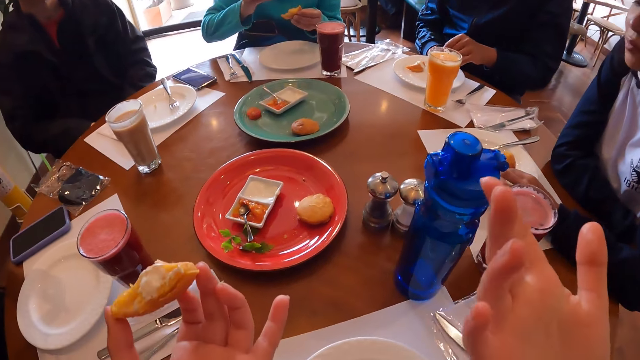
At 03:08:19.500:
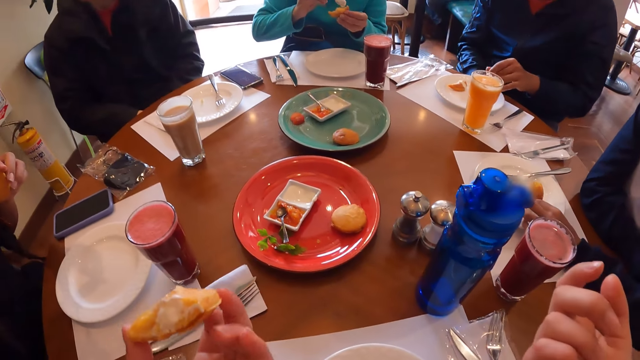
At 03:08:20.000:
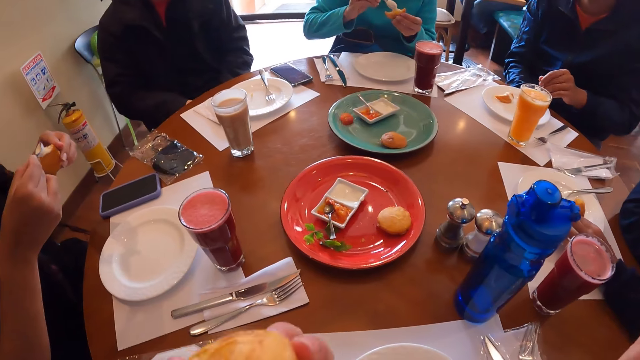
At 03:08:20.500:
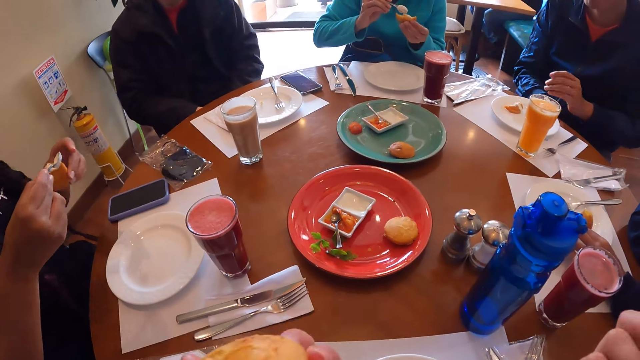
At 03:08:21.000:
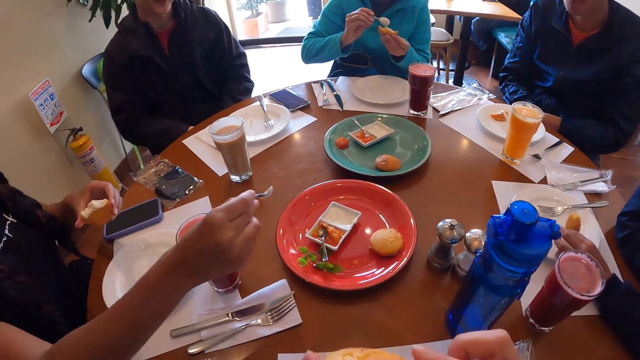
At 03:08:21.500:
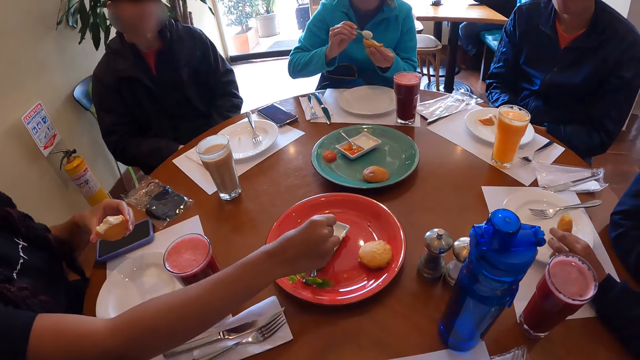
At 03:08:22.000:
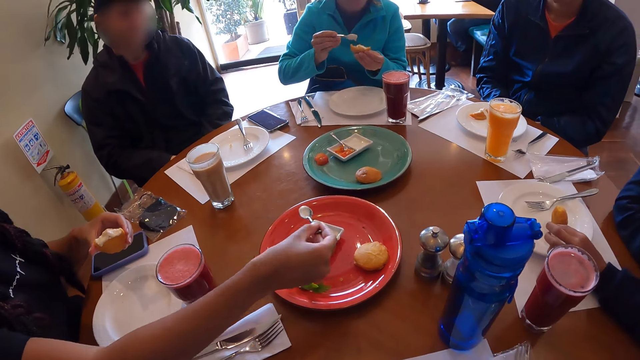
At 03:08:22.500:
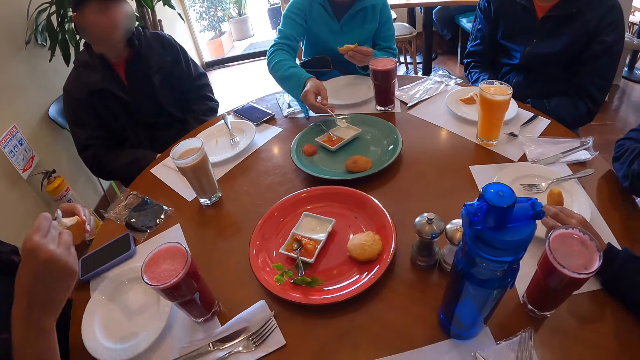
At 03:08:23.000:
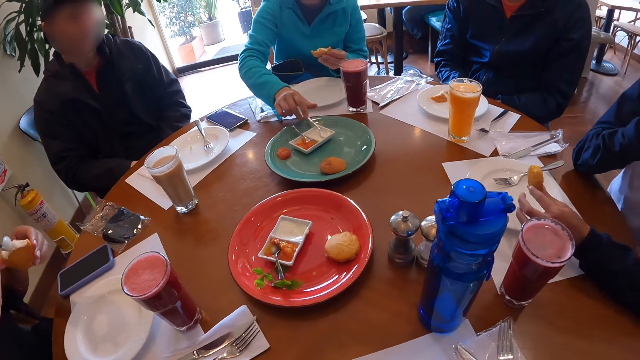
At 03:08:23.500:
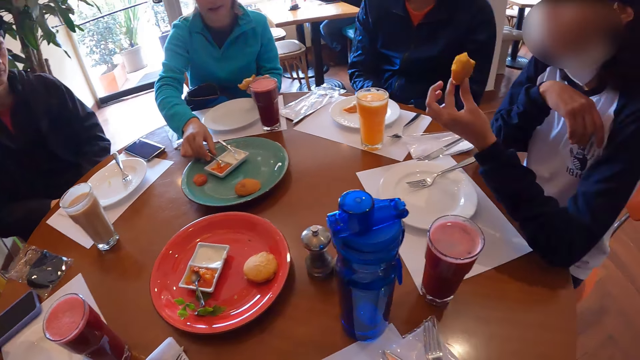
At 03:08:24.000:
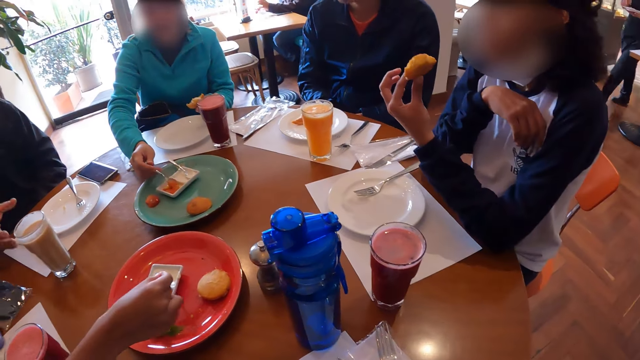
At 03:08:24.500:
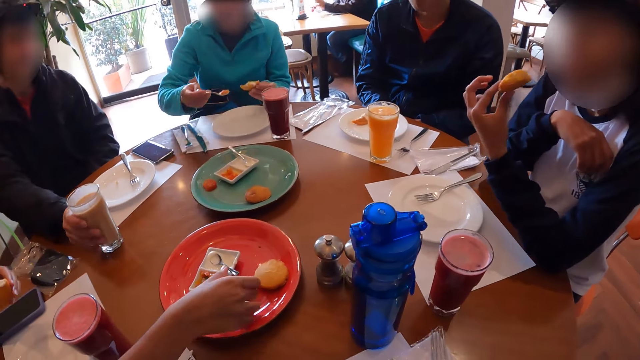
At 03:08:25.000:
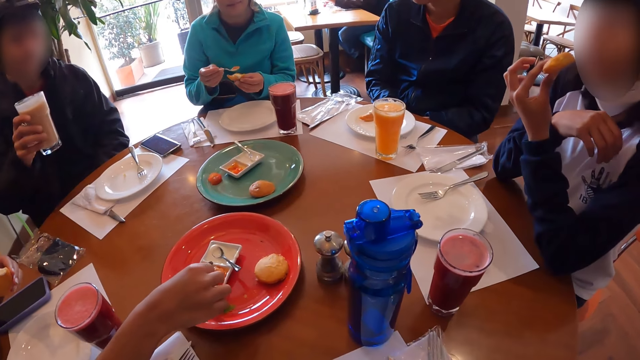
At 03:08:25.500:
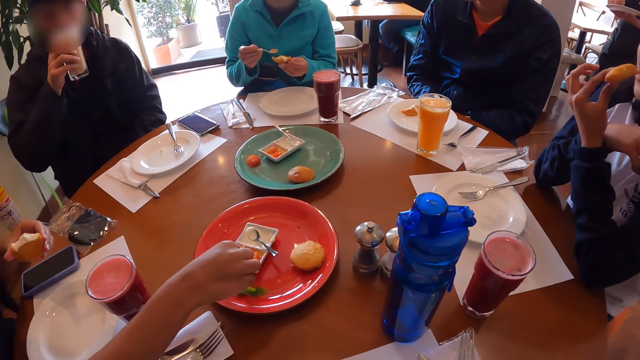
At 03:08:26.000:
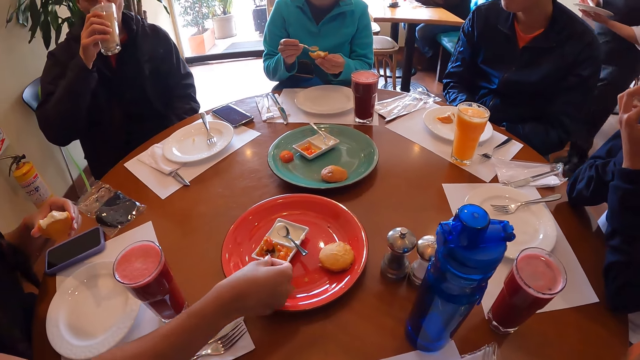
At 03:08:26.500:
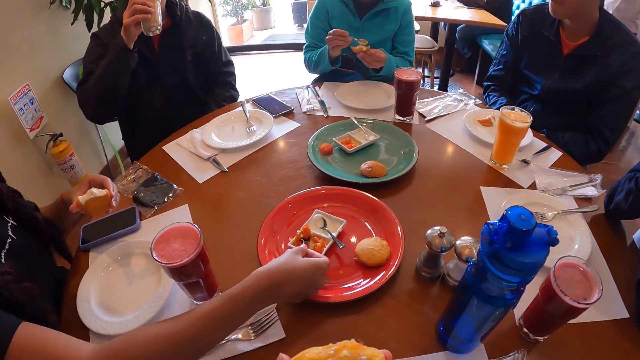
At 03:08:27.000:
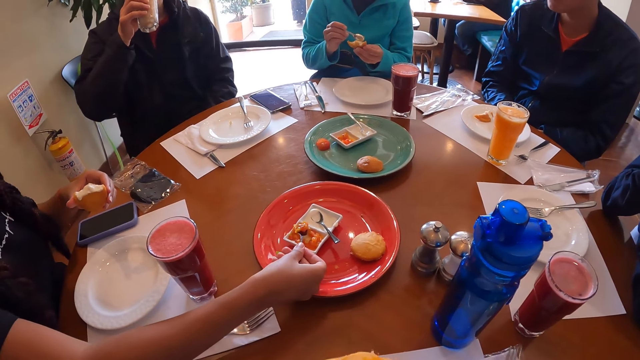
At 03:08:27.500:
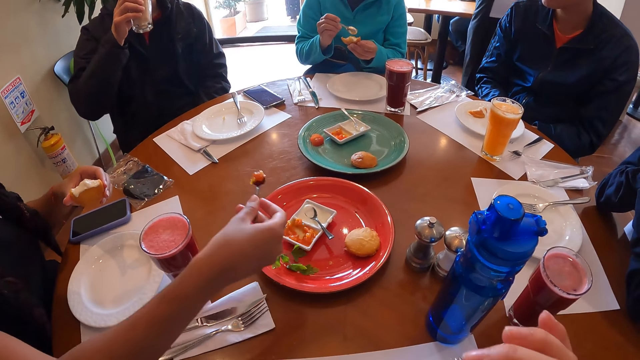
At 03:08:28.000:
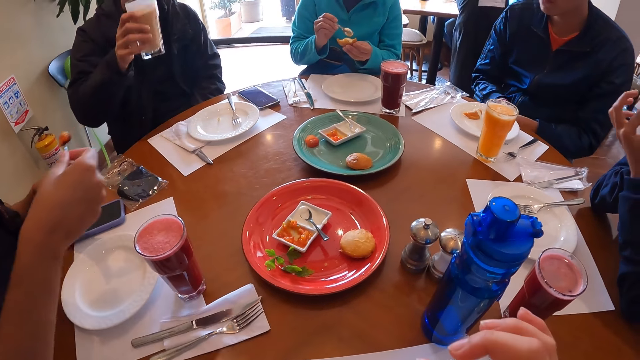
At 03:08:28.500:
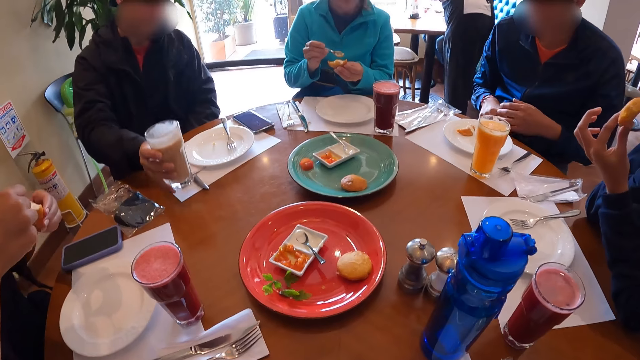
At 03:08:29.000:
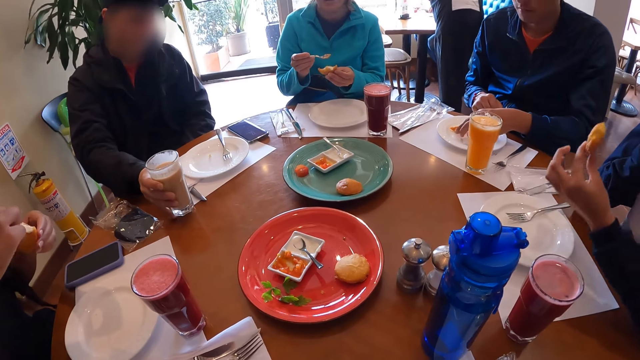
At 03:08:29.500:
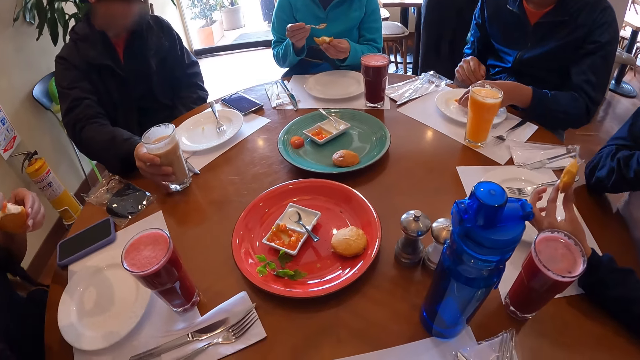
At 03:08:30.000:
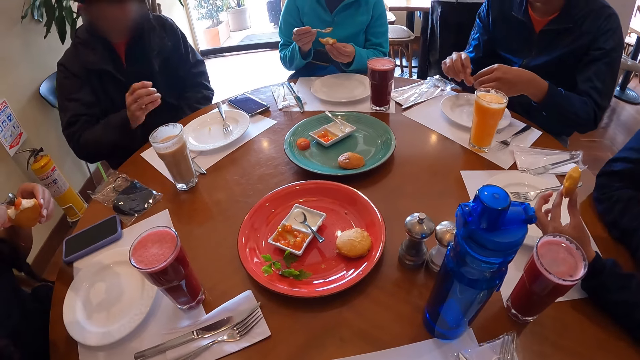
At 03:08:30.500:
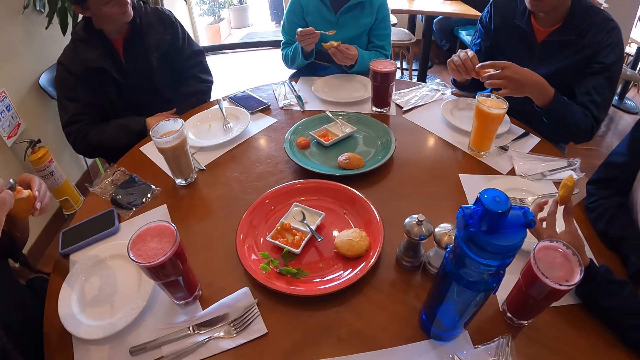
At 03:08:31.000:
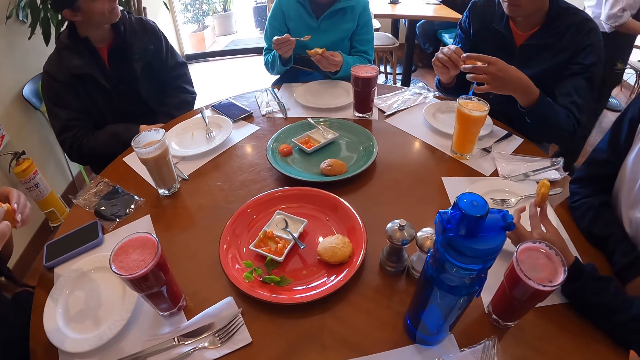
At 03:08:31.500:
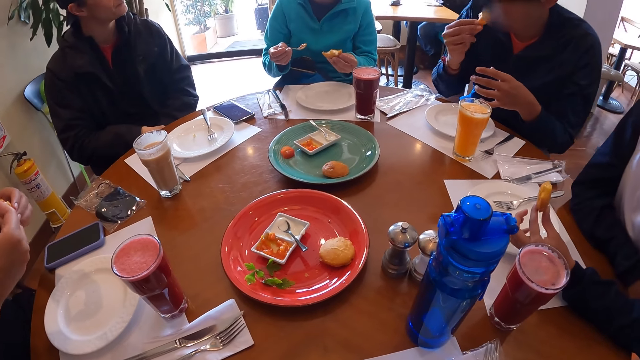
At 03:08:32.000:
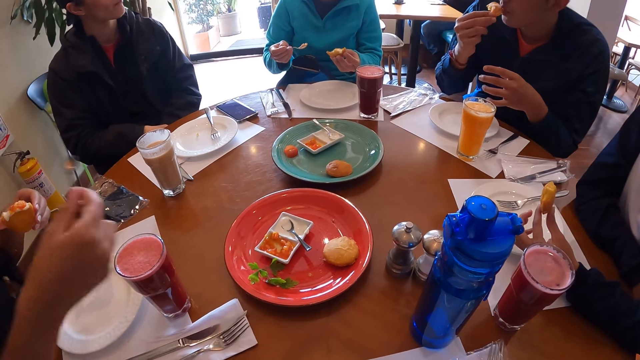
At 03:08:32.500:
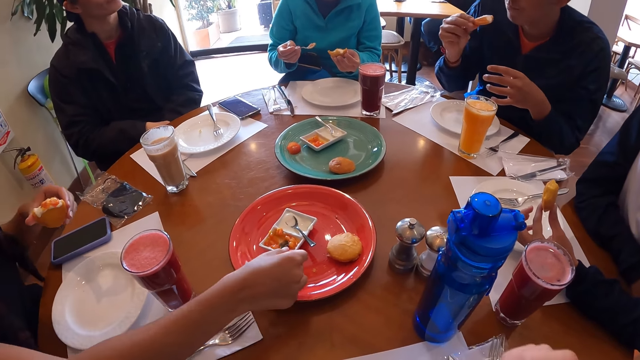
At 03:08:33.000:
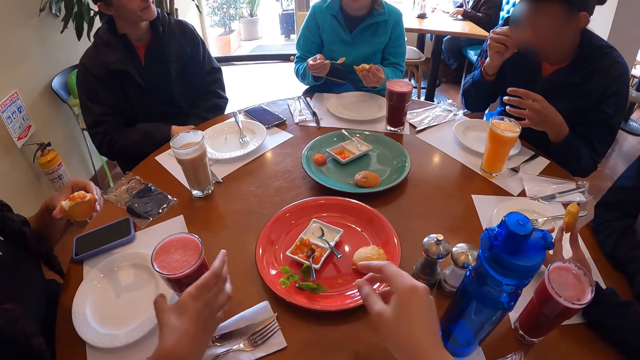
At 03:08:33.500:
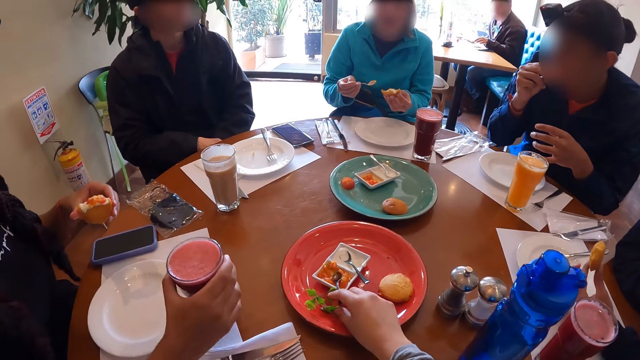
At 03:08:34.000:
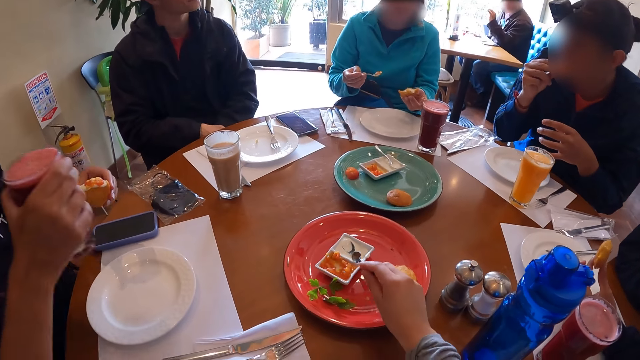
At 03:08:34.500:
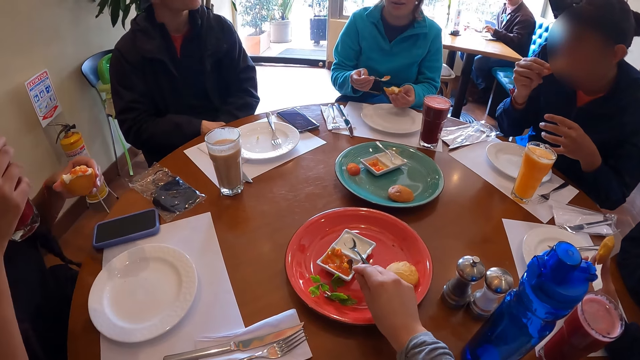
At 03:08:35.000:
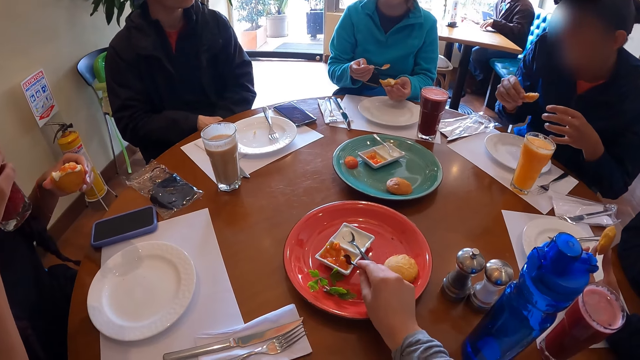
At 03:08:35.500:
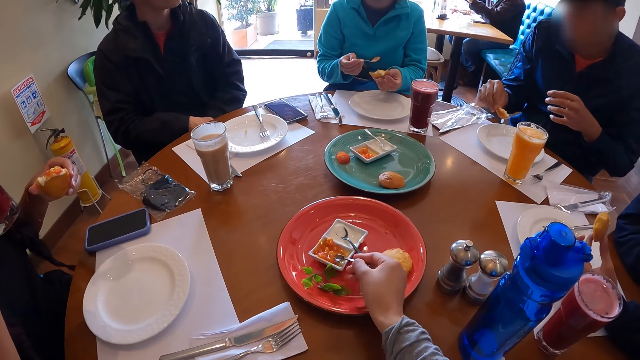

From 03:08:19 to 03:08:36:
A woman puts the mayonnaise from the spoon in her right hand on the dough ball in her left hand. Another woman rubs the mayonnaise from the spoon in her right hand on the dough ball in her left hand and scoops mayonnaise from the plate with the spoon in her right hand. The first woman puts the spoon on the plate with her right hand. The other woman puts the mayonnaise from the spoon in her right hand on the dough ball in her left hand. The first woman takes the spoon from the plate with her right hand and scoops baked beans from the plate with the spoon in her right hand. The other woman puts the spoon on the plate with her right hand. A man takes the glass of juice from the table with his right hand. The other woman takes the spoon from the plate with her right hand and scoops baked beans from the plate with the spoon in her right hand. The man drinks the juice in the glass in his right hand. The first woman puts the baked beans from the spoon in her right hand on the dough ball in her left hand. The other woman puts the baked beans from the spoon in her right hand on the dough ball in her left hand. The man puts the glass of juice on the table with his right hand. Another man takes the dough ball from the plate with his left hand, passes the dough ball from his left hand to his right hand and takes a bite of the dough ball in his right hand. The other woman puts the spoon on the plate with her right hand. The other man takes a bite of the dough ball in his right hand. The other woman takes the glass of juice from the table with her right hand. The camera wearer takes the spoon from the plate with her right hand. She scoops baked beans from the plate with the spoon in her right hand. The other woman sips the juice.

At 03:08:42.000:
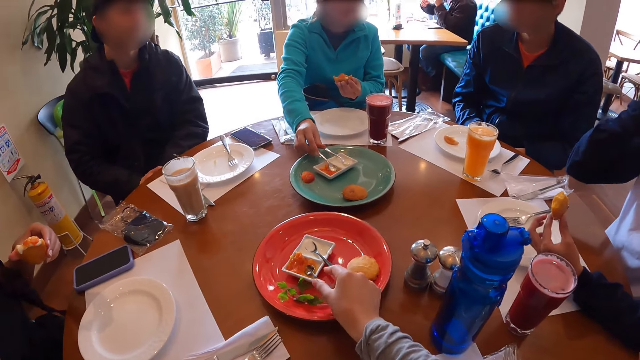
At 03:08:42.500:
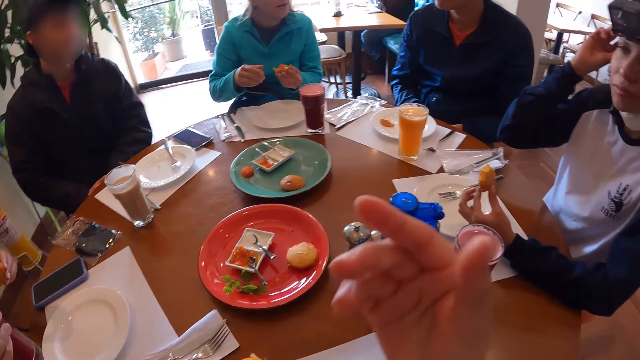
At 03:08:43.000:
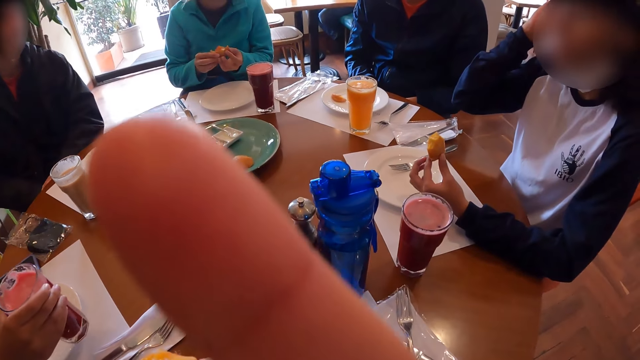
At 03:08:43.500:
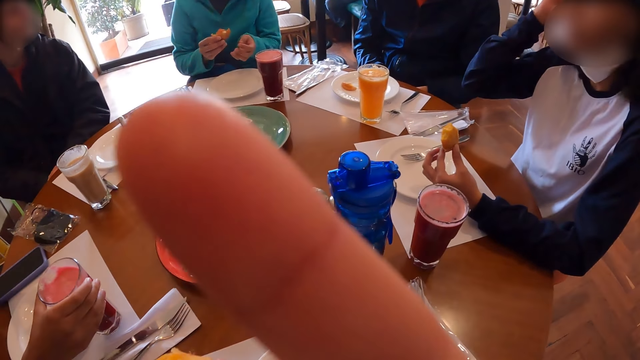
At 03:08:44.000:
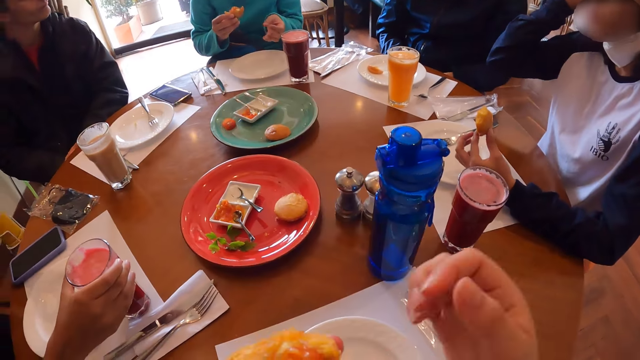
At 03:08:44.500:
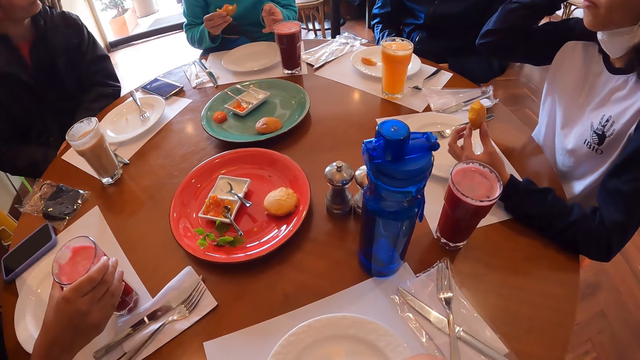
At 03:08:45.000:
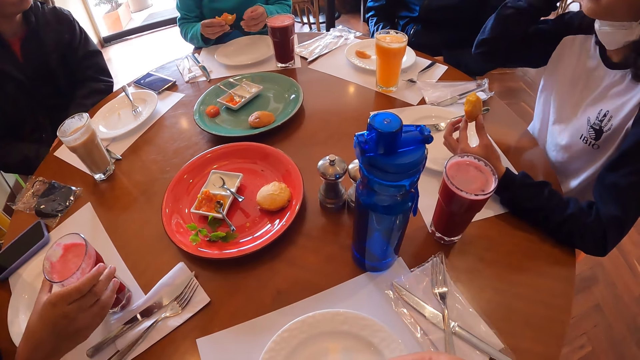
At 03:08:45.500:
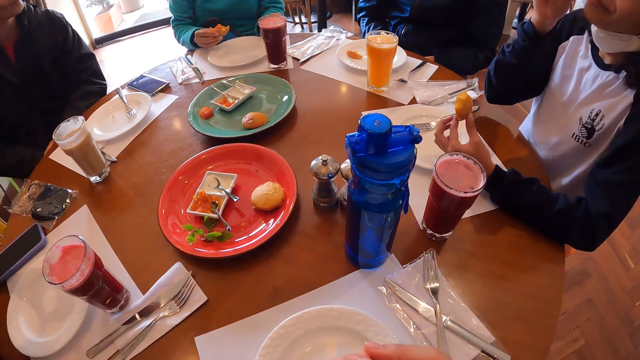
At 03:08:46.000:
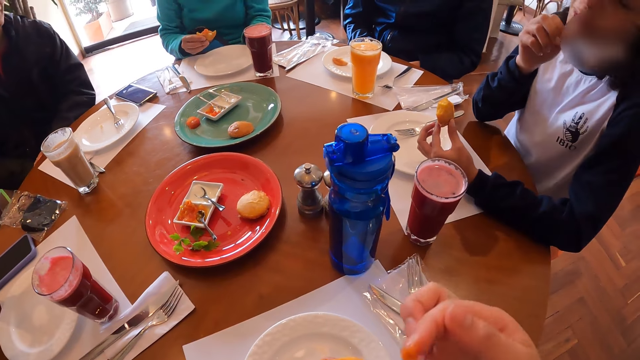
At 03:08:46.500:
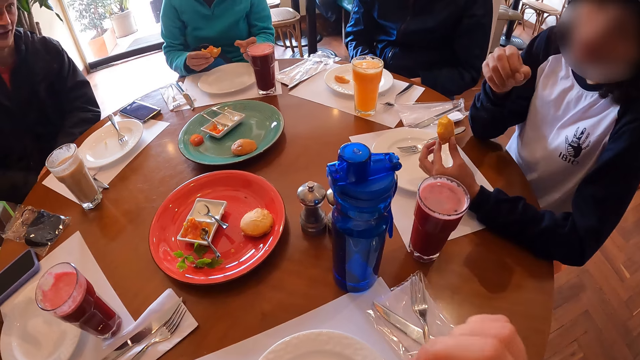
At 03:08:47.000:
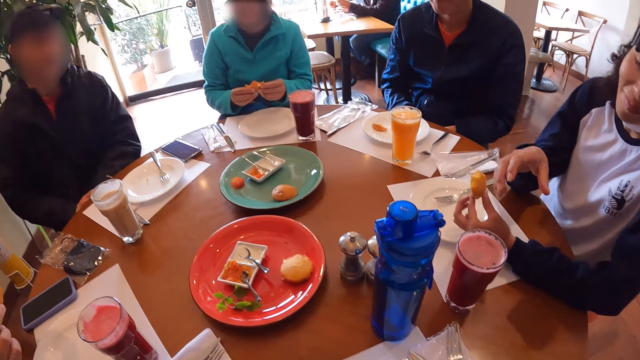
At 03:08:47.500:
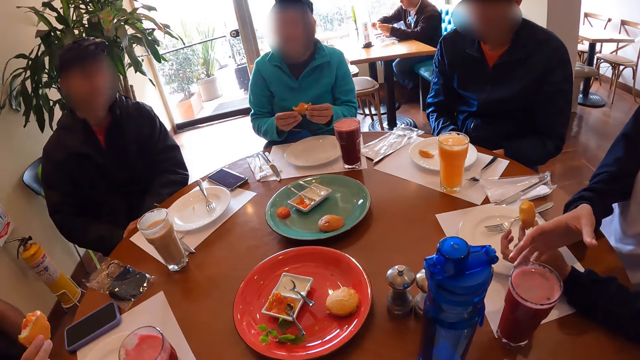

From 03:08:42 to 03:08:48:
The camera wearer puts down the snack. A woman passes the dough ball from her left hand to her right hand. Another woman puts the glass of juice on the table with her right hand. The first woman holds the dough ball with both hands.
